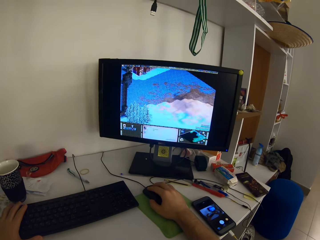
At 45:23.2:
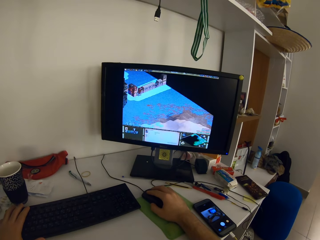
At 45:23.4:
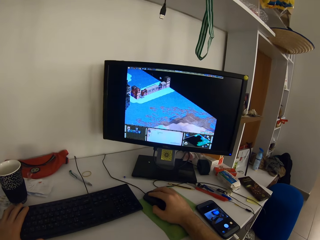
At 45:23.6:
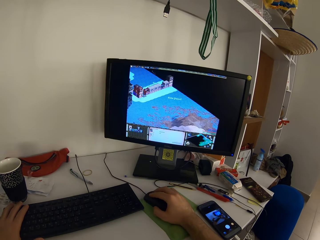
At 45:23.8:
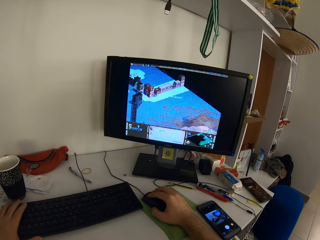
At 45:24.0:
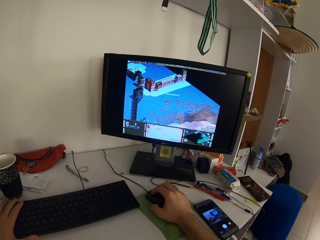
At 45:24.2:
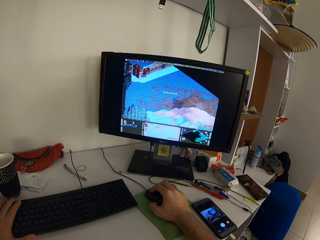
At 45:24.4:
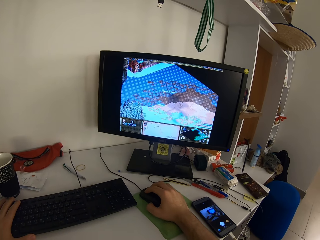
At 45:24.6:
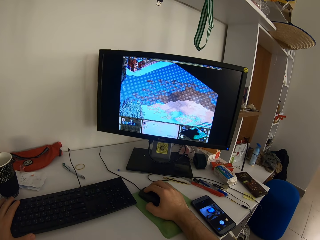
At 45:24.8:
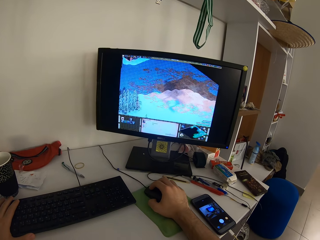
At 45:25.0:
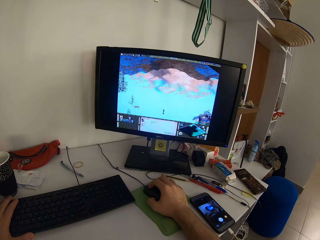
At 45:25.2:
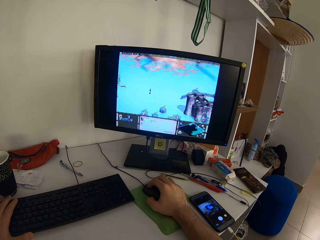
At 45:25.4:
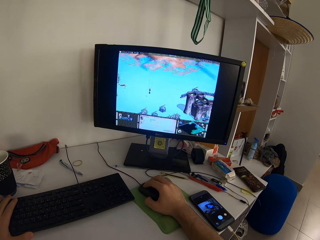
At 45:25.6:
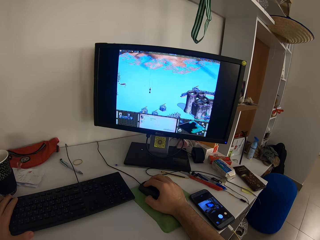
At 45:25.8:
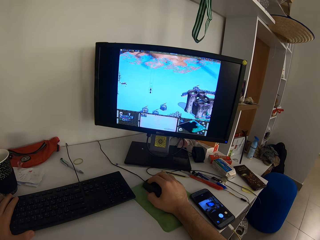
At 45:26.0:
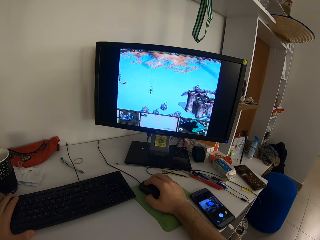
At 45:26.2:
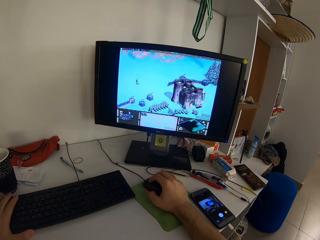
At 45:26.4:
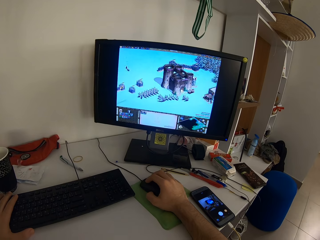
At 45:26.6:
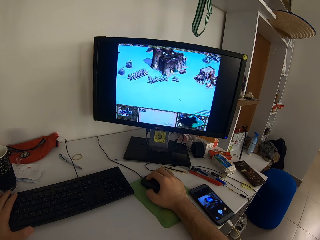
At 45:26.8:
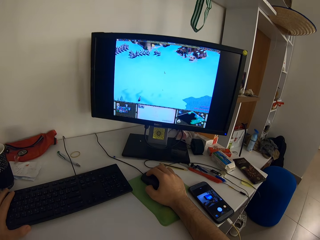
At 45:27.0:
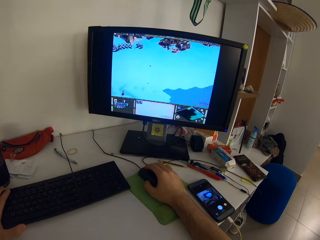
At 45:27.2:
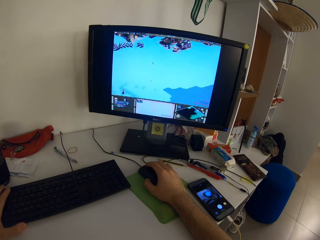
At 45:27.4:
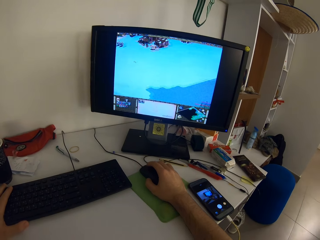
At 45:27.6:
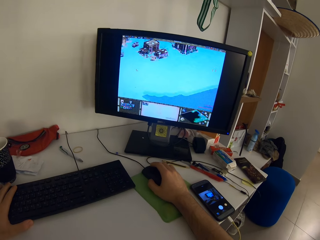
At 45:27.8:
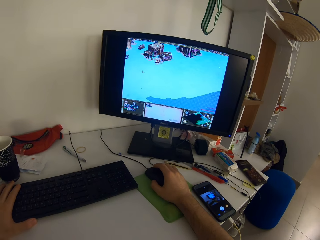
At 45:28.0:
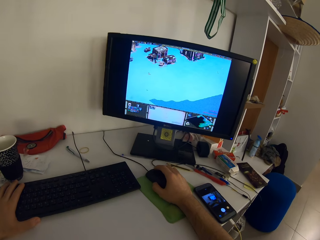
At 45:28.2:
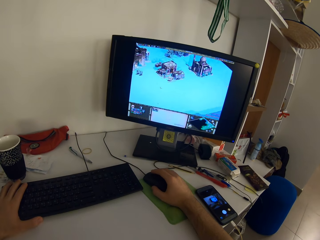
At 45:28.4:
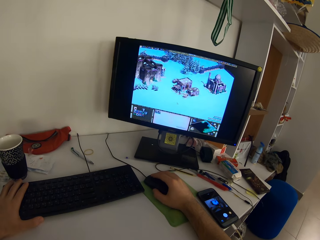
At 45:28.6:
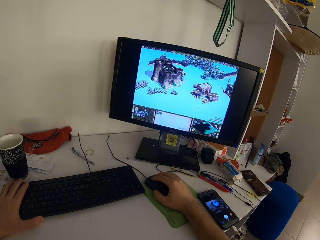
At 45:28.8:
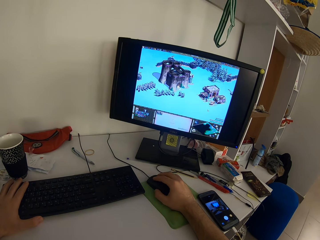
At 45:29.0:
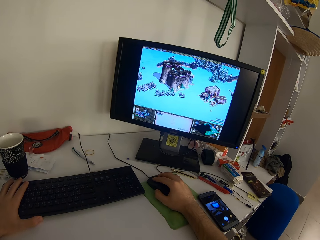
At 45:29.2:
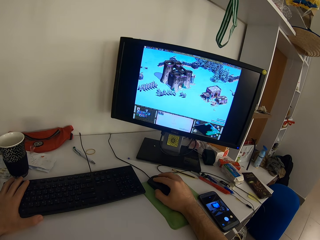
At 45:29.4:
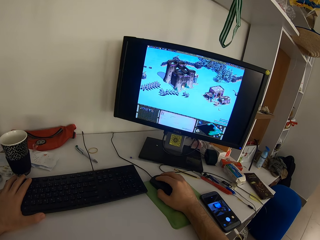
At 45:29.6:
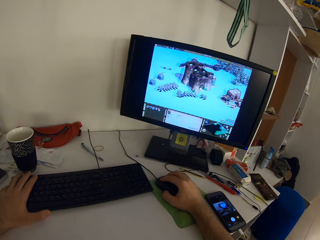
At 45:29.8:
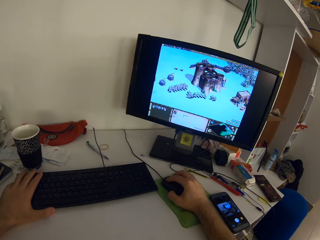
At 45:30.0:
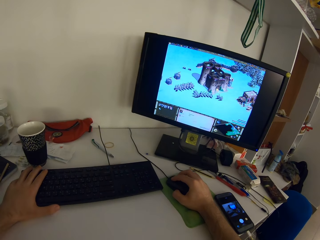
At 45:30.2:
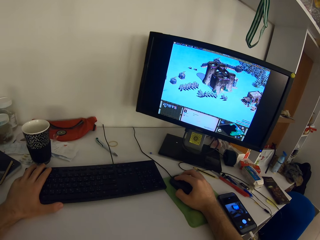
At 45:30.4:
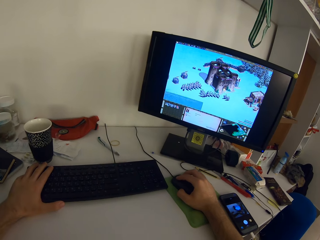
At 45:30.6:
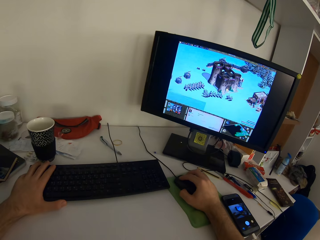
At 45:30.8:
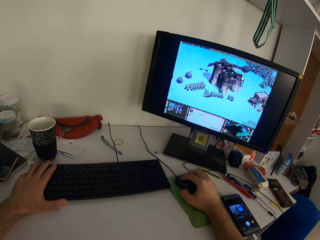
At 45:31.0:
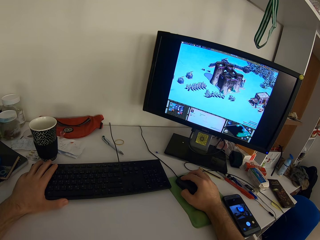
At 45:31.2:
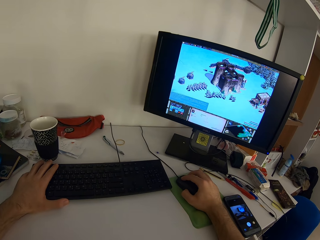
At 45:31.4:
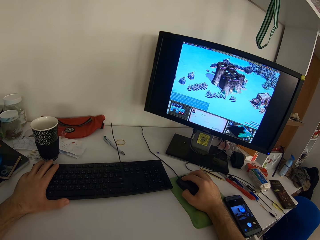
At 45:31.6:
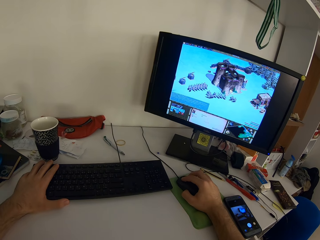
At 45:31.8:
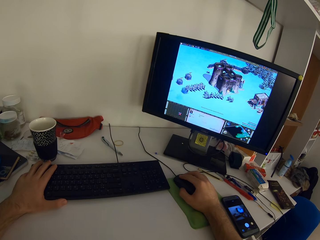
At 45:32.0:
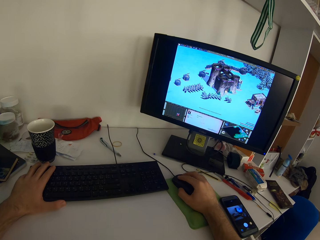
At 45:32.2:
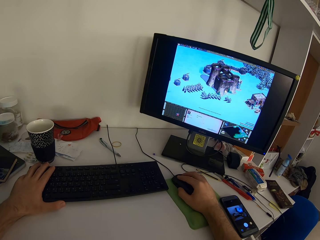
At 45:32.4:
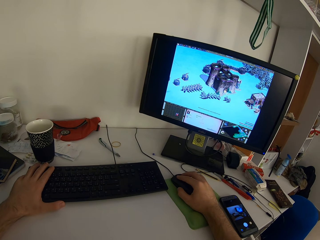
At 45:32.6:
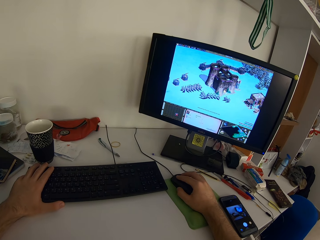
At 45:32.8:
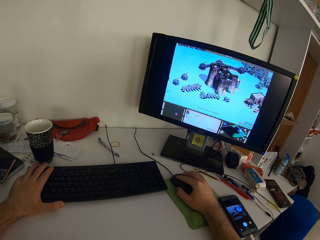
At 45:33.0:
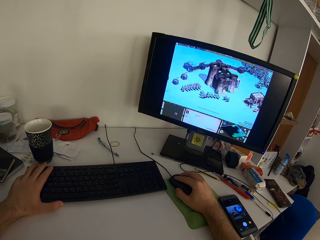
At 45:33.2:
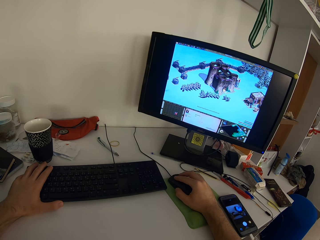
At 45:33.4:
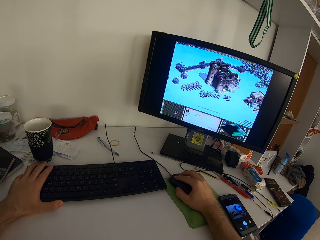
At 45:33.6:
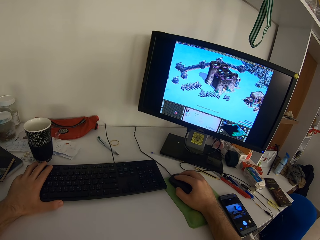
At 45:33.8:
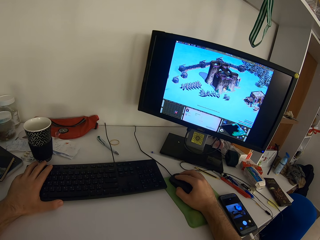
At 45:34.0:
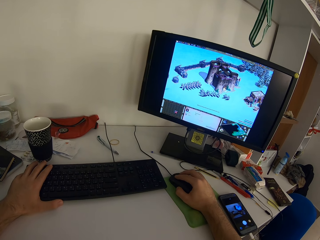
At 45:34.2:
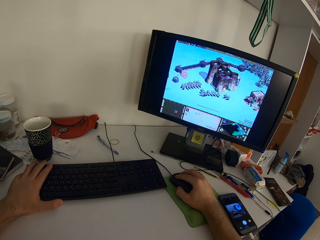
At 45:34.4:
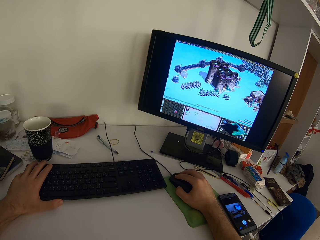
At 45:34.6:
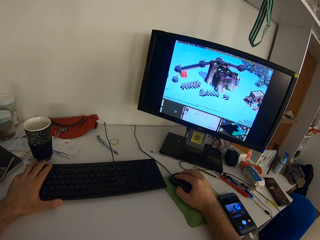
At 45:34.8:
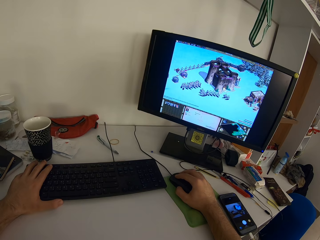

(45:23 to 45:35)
The camera wearer presses the keyboard with her left hand. She scrolls the computer with her right hand.

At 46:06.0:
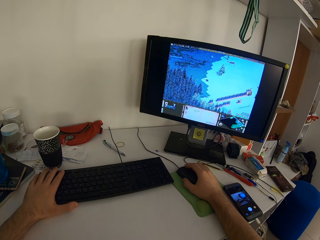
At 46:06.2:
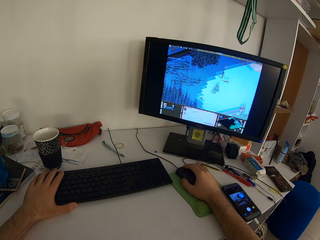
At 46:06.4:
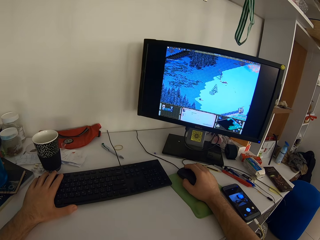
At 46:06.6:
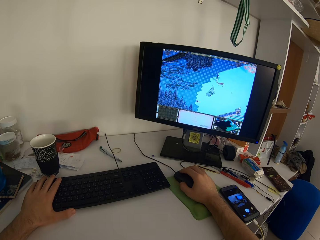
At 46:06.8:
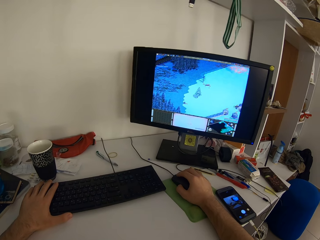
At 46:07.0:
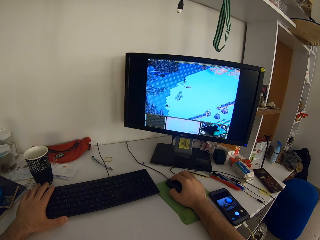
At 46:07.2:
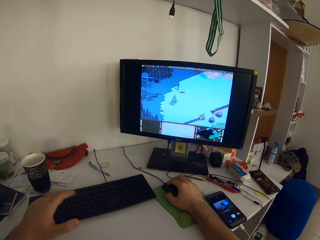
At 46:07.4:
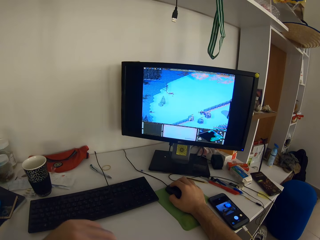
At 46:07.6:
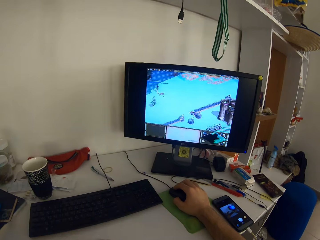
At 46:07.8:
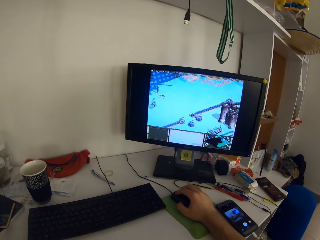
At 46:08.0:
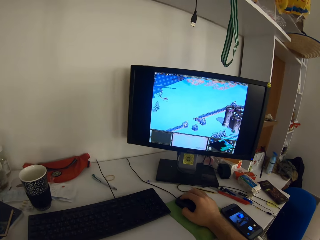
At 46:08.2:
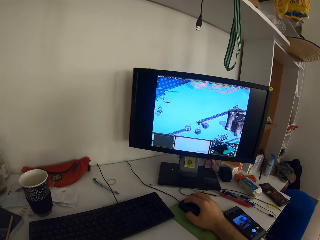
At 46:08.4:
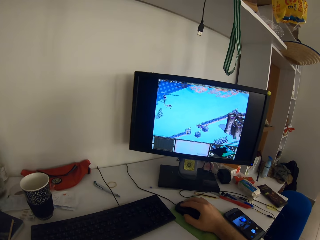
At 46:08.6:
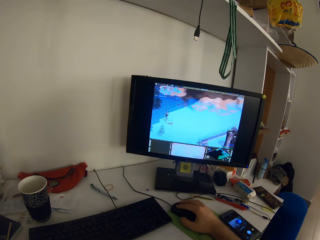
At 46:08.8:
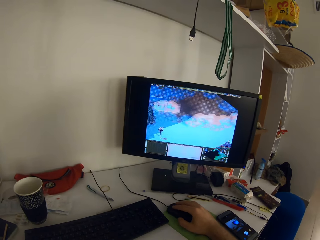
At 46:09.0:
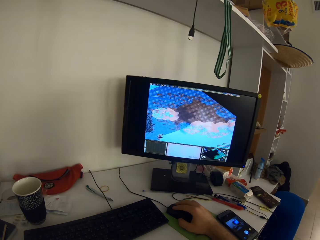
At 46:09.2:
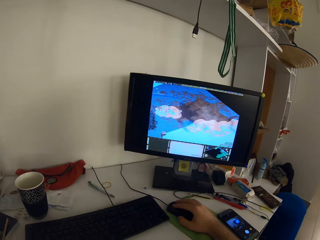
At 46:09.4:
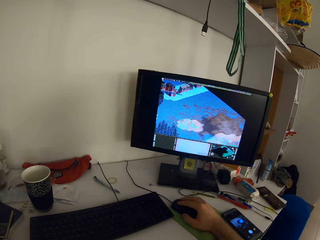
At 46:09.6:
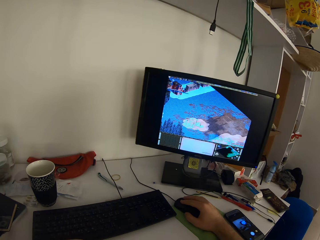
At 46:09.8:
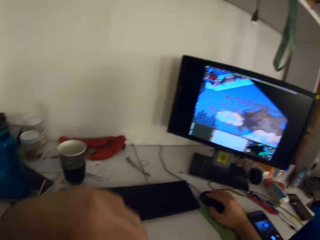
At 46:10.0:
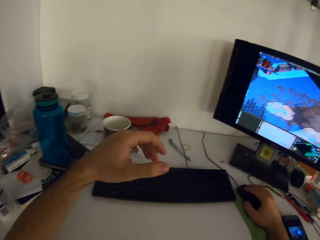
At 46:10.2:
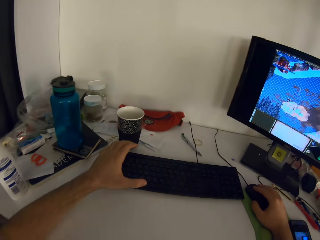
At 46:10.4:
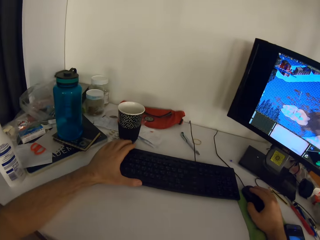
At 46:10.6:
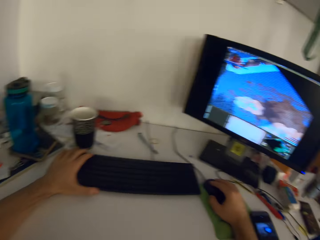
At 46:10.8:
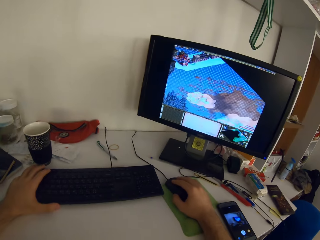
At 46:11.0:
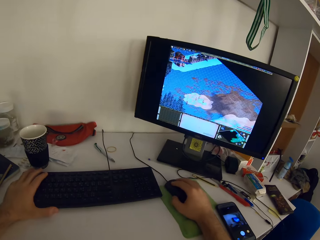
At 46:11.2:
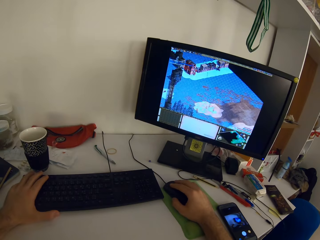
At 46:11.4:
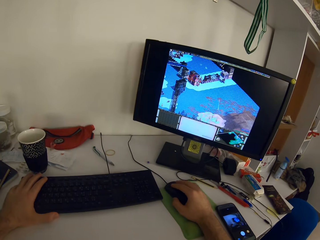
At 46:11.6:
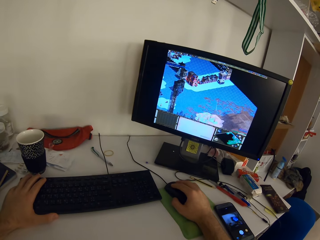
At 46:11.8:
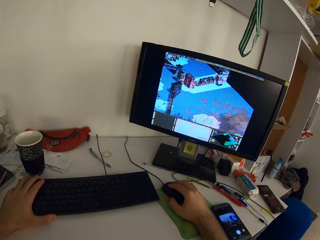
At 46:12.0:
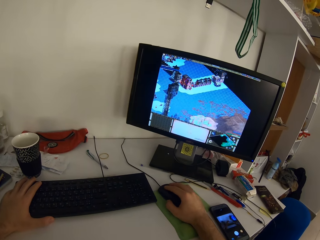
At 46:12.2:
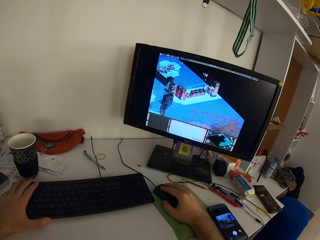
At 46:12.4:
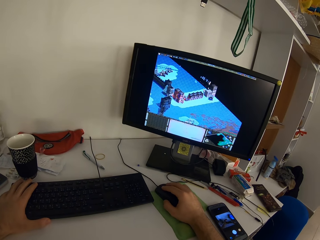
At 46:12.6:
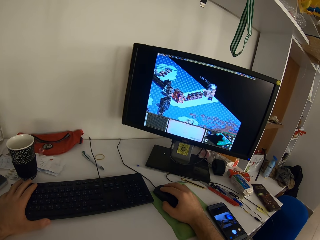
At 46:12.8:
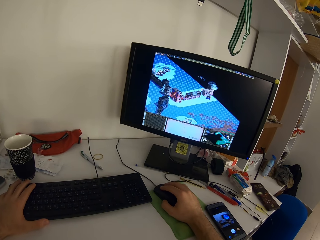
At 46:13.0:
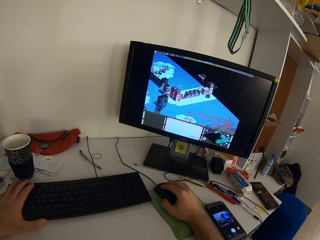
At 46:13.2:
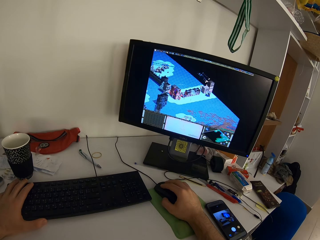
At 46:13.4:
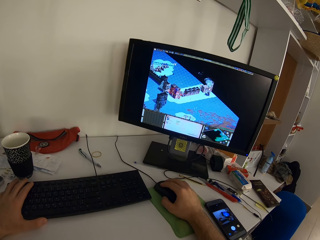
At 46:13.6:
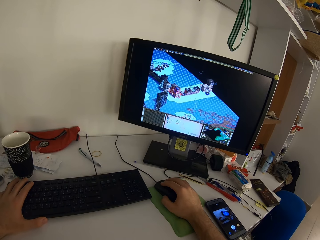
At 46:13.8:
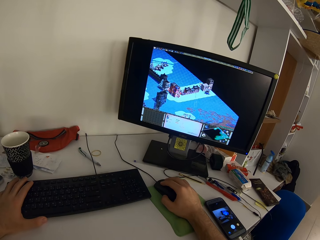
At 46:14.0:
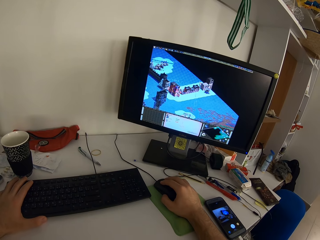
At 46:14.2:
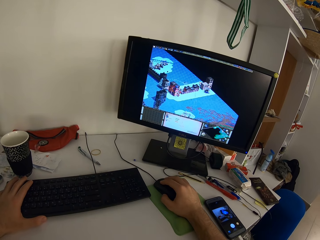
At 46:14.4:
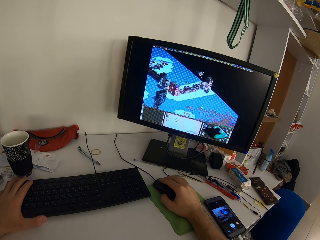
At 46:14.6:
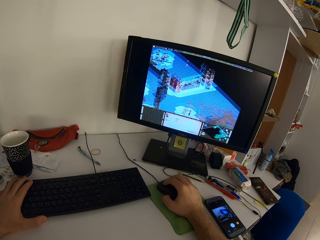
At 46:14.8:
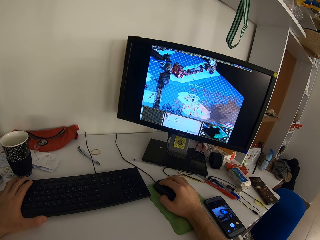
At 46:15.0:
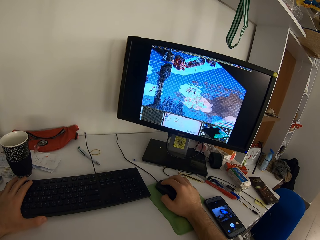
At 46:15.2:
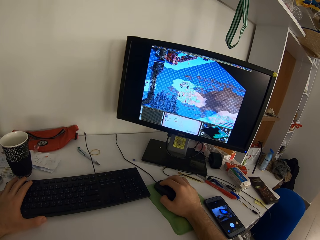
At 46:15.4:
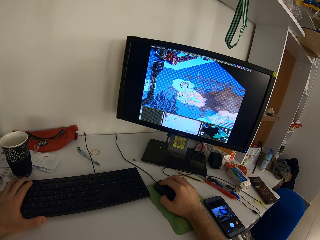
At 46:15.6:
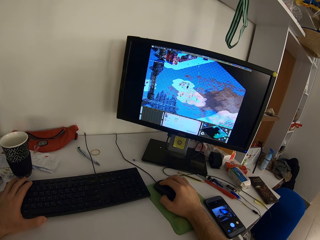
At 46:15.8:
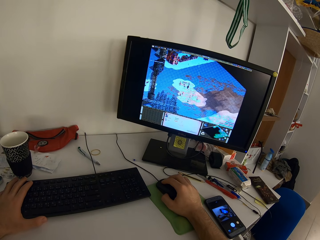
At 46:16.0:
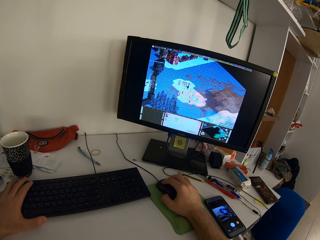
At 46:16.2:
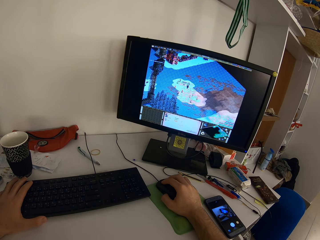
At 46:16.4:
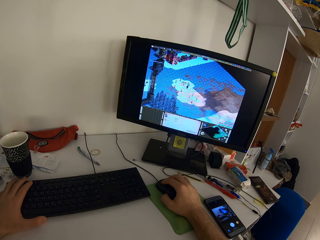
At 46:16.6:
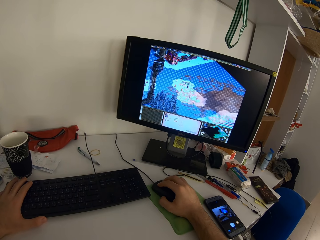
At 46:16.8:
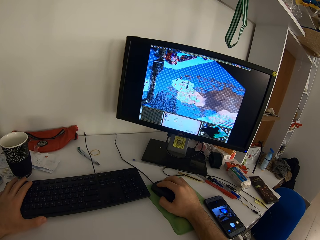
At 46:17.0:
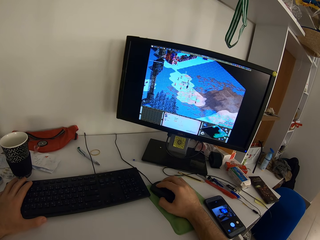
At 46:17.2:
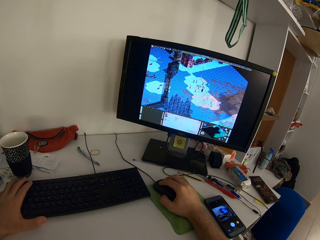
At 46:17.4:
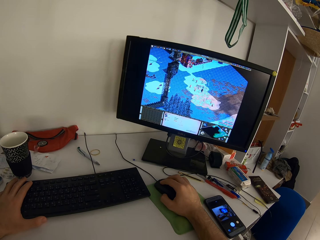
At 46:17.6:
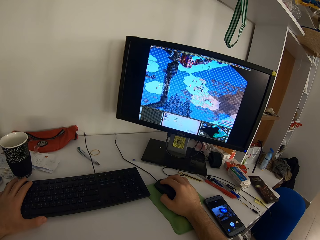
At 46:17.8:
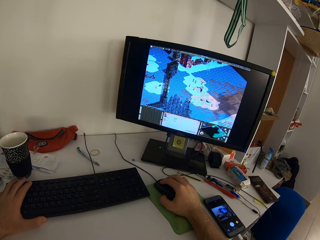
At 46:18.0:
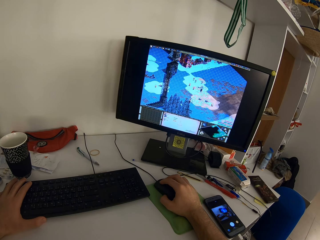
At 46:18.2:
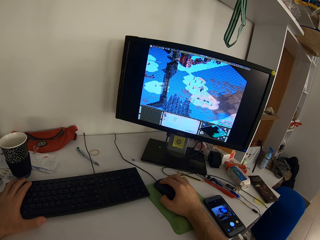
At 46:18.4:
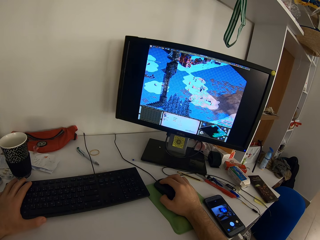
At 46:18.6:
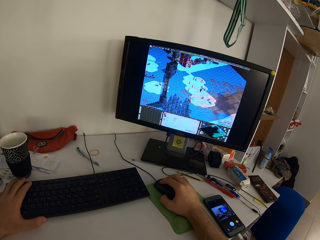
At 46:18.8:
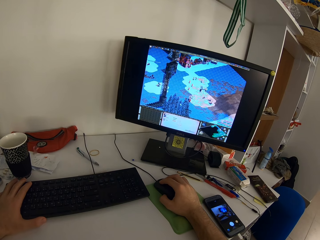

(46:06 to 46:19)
The camera wearer lifts his left hand from the keyboard. They place his left hand on the keyboard, hold the keyboard with her left hand, and scroll the computer with her right hand.
